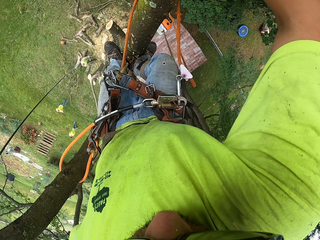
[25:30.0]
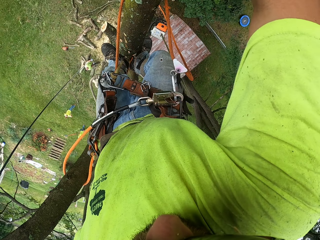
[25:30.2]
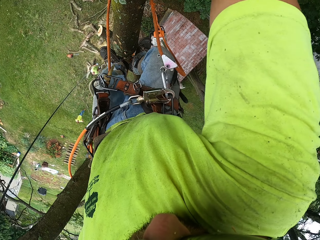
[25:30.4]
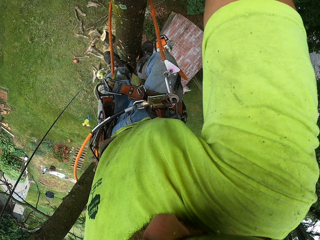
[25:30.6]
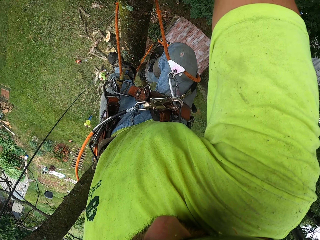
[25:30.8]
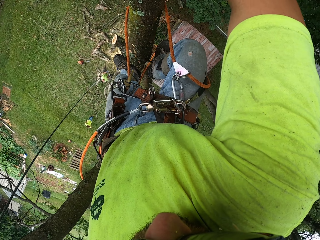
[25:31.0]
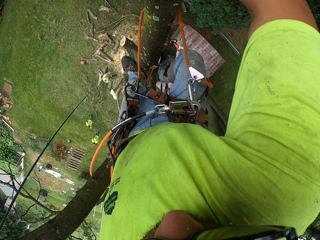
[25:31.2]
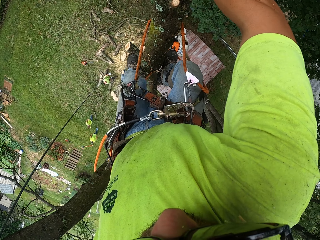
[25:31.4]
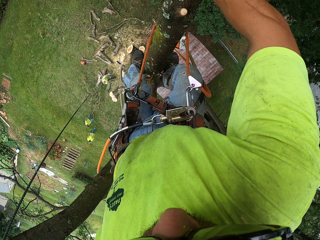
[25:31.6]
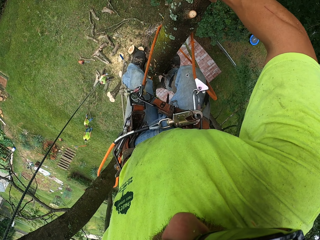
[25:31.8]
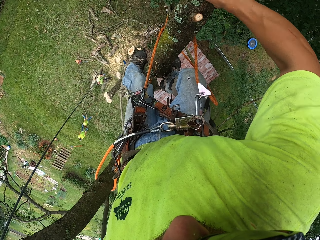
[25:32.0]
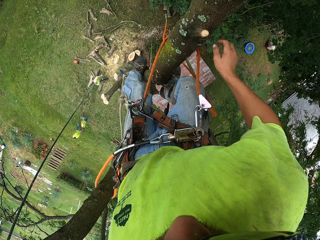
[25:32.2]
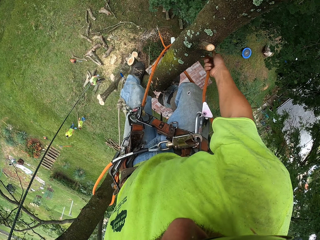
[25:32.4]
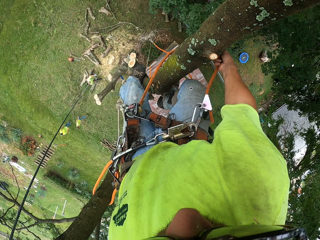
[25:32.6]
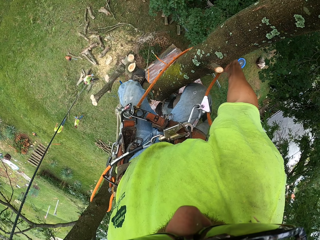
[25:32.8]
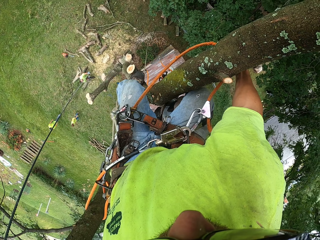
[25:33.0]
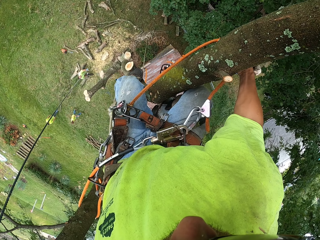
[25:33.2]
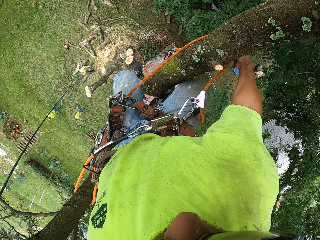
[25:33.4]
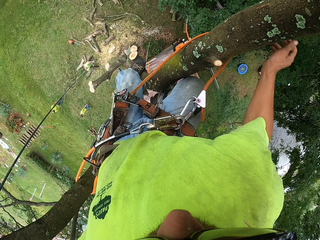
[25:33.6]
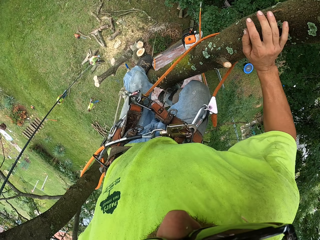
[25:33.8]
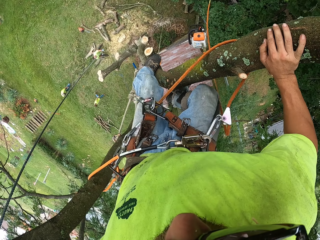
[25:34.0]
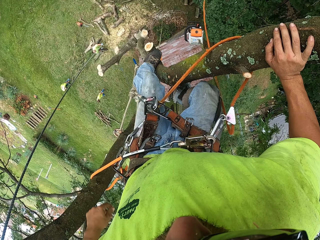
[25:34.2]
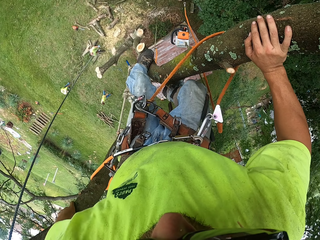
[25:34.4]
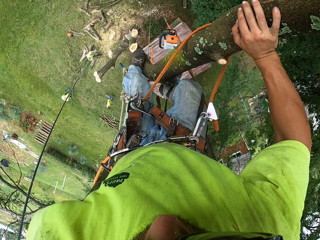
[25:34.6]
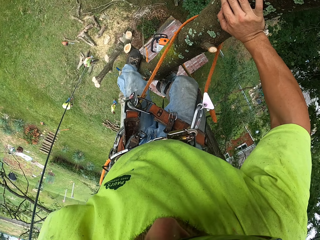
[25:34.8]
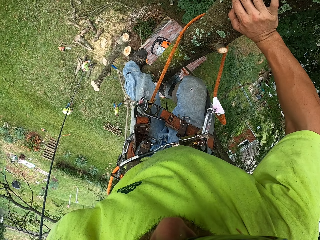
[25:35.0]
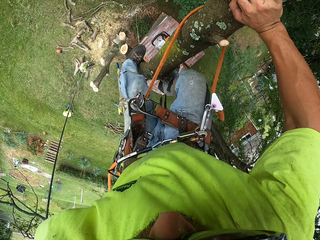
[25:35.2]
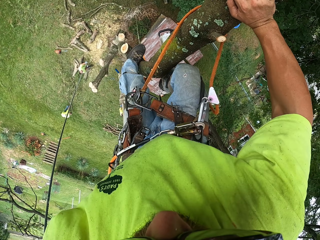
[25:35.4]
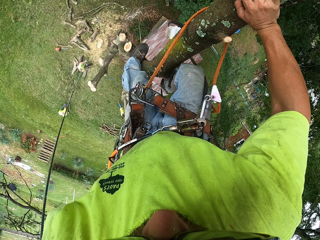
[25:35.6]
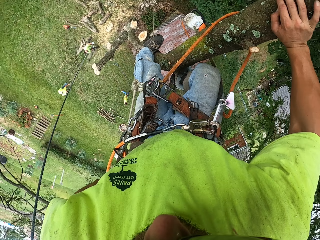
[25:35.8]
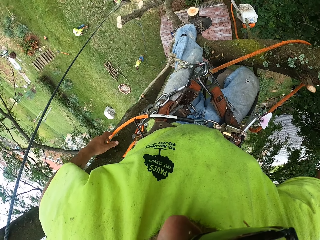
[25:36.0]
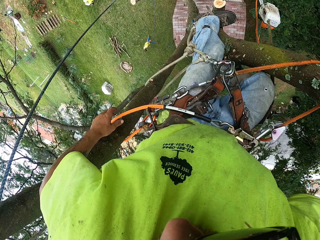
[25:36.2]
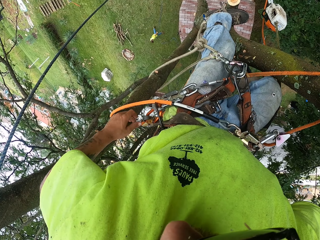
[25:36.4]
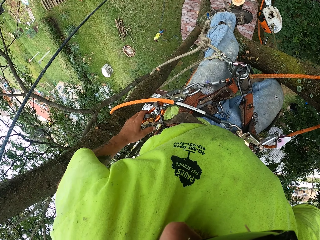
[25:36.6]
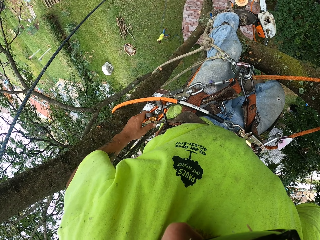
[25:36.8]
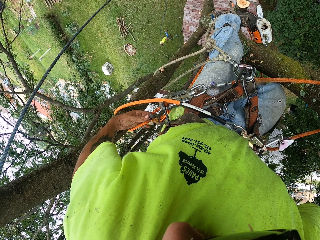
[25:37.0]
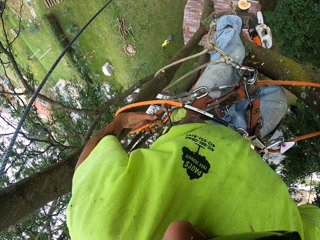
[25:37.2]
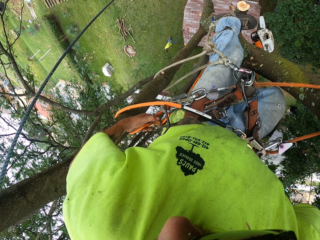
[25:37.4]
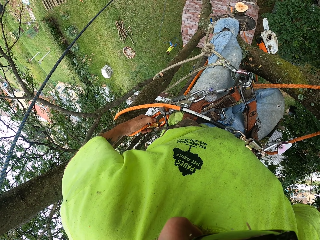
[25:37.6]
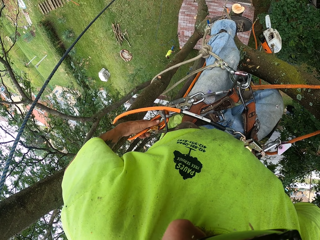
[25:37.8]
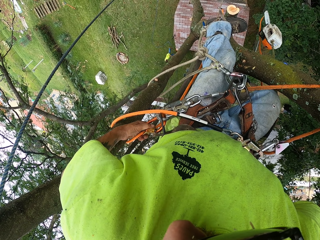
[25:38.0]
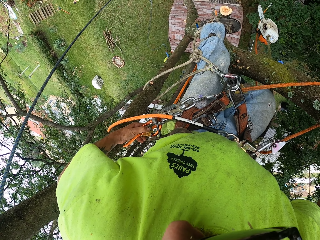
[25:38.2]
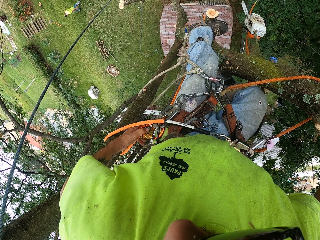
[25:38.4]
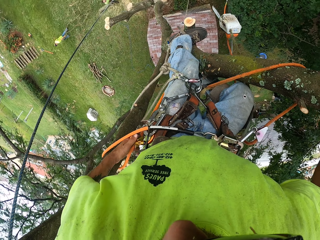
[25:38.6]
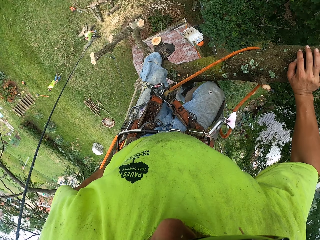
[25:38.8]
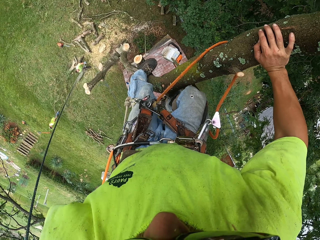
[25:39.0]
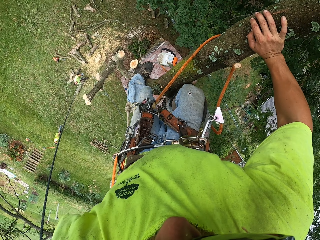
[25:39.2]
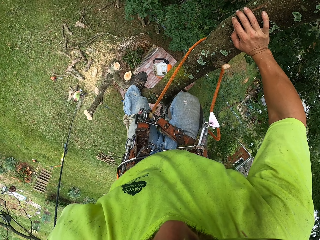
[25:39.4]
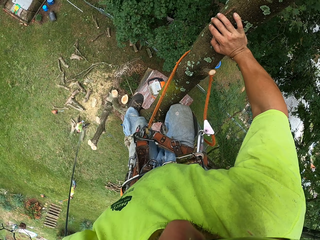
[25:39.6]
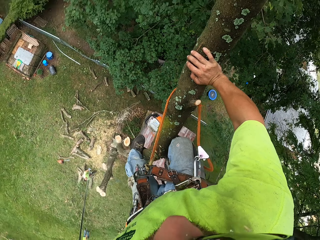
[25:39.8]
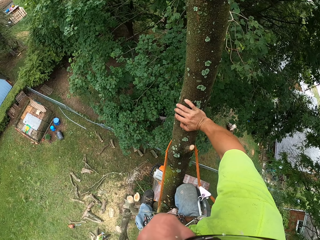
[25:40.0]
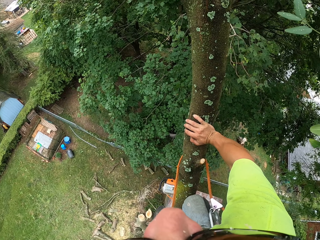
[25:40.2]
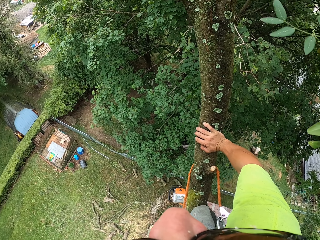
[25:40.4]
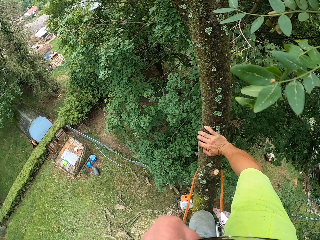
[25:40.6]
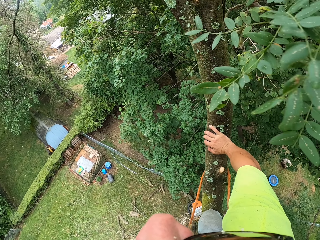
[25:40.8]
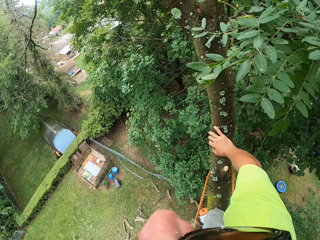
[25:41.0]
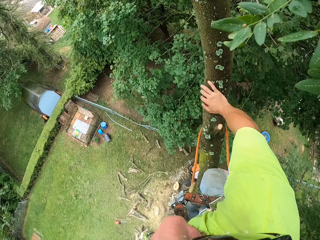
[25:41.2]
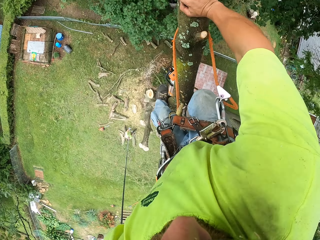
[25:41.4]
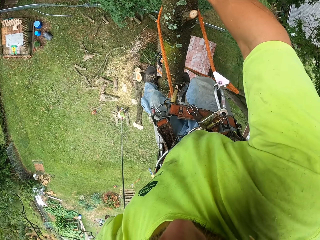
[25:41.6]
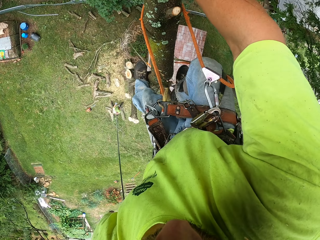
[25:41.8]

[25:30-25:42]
The camera wearer descends. He touches a latch on the hook rope round his waist with his left hand.

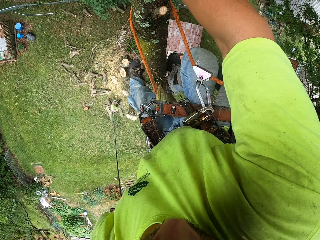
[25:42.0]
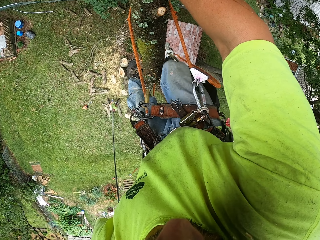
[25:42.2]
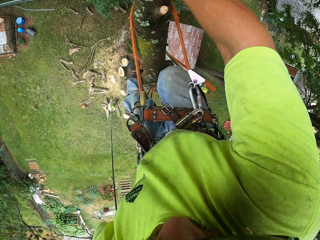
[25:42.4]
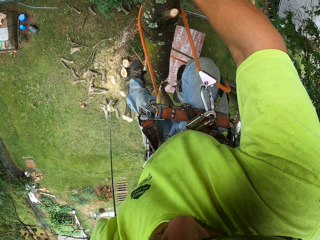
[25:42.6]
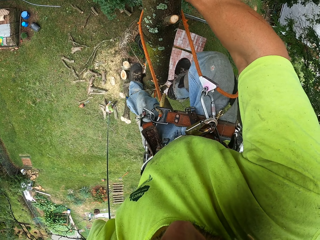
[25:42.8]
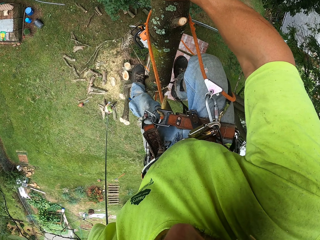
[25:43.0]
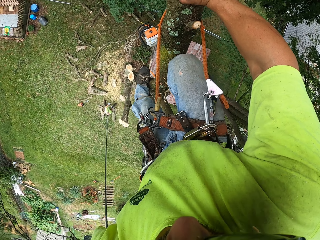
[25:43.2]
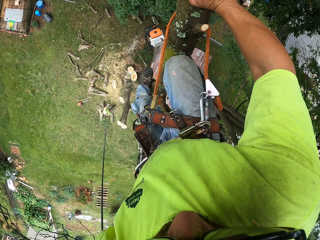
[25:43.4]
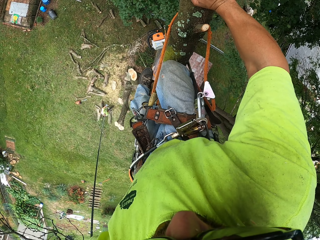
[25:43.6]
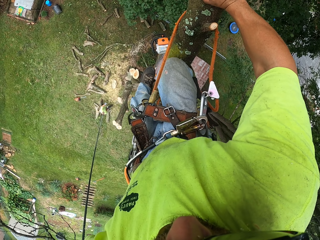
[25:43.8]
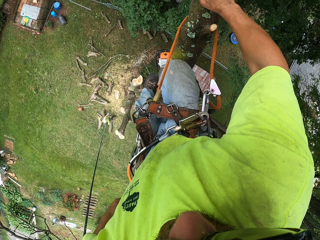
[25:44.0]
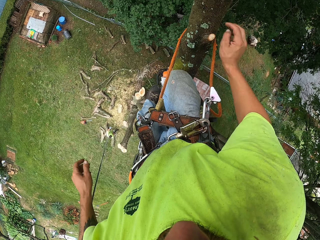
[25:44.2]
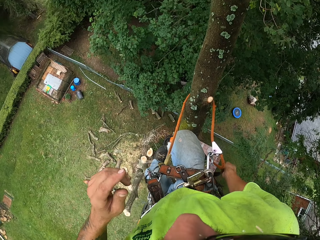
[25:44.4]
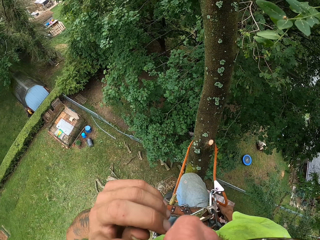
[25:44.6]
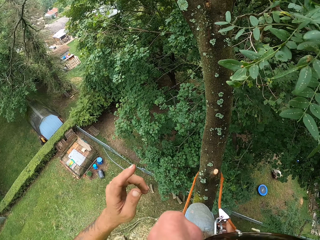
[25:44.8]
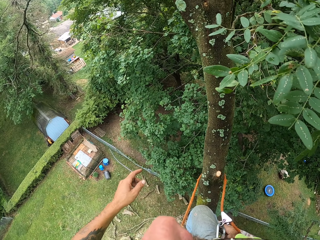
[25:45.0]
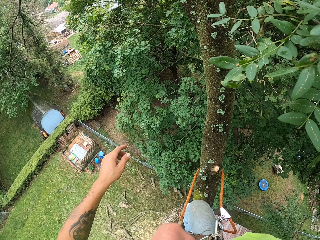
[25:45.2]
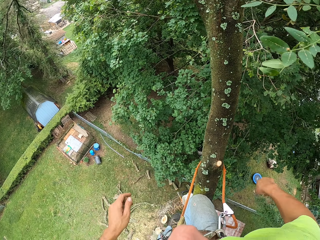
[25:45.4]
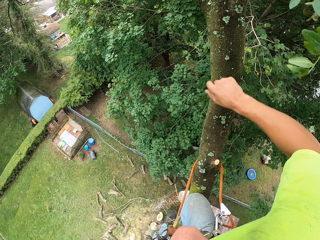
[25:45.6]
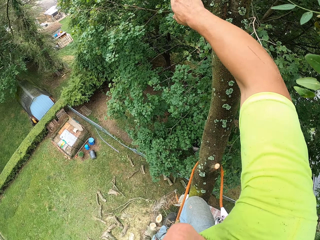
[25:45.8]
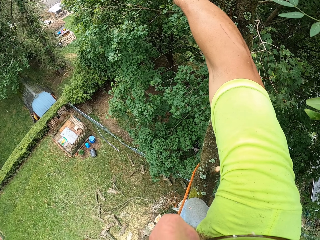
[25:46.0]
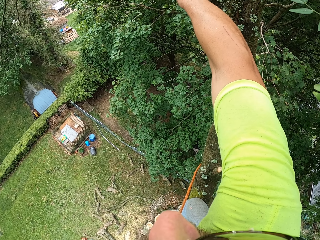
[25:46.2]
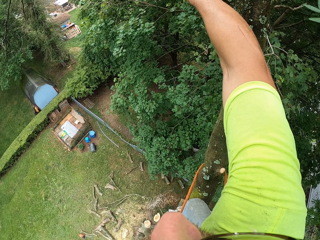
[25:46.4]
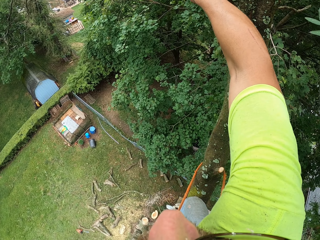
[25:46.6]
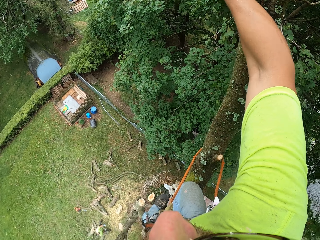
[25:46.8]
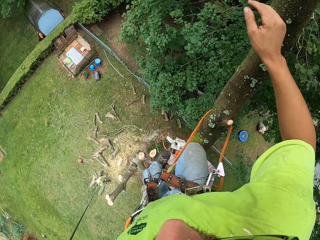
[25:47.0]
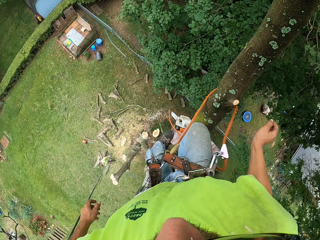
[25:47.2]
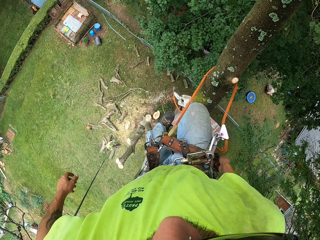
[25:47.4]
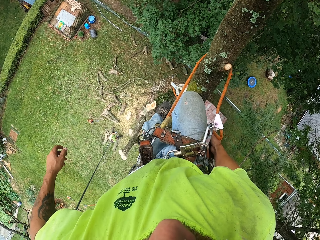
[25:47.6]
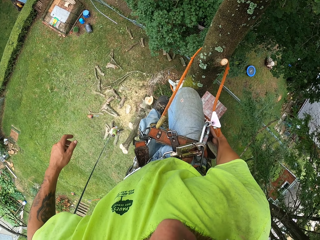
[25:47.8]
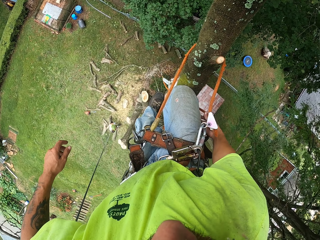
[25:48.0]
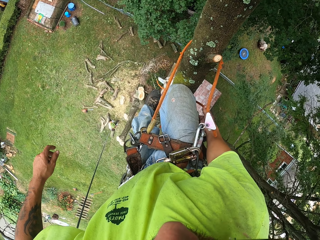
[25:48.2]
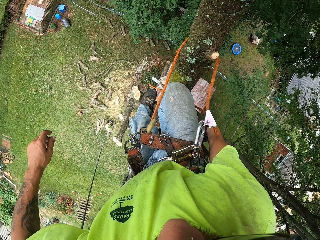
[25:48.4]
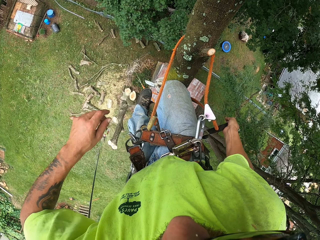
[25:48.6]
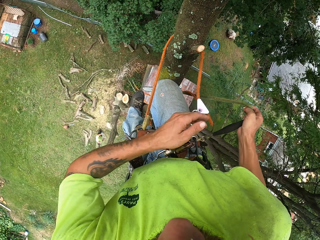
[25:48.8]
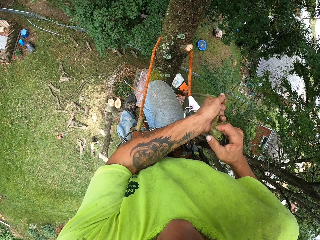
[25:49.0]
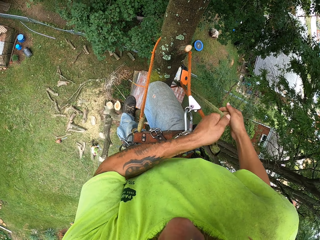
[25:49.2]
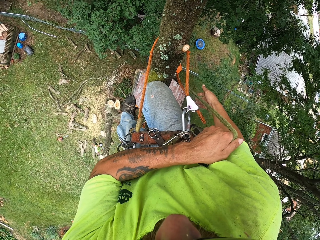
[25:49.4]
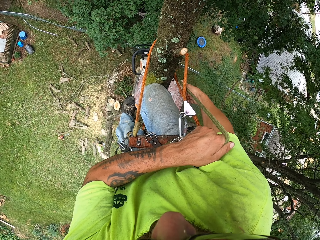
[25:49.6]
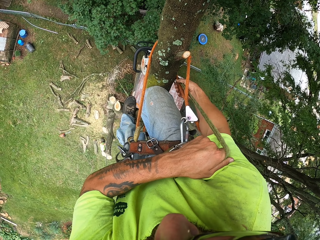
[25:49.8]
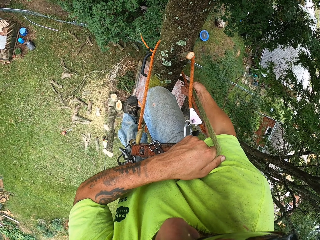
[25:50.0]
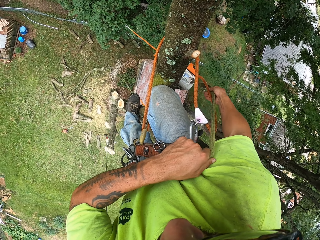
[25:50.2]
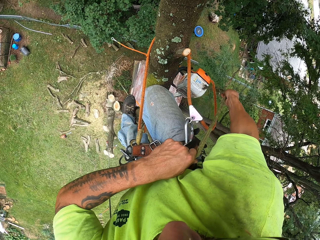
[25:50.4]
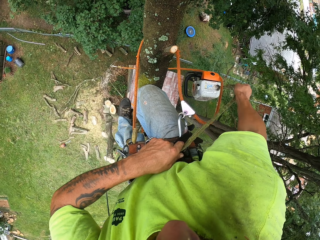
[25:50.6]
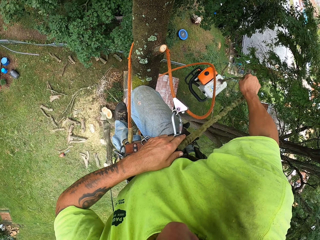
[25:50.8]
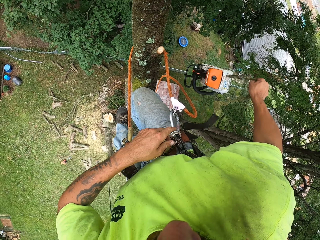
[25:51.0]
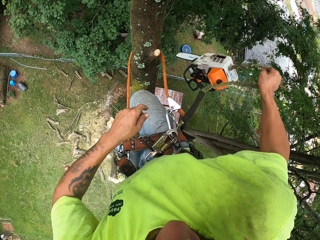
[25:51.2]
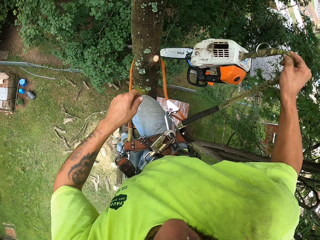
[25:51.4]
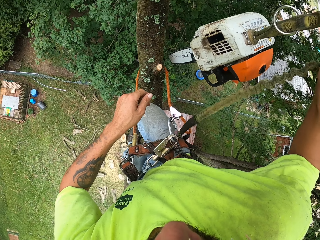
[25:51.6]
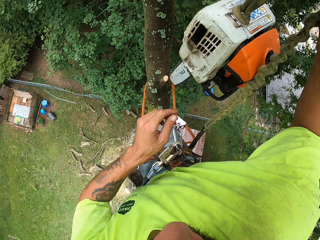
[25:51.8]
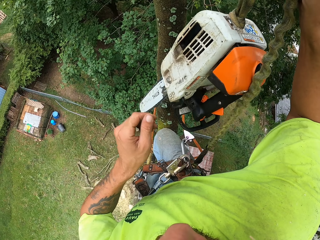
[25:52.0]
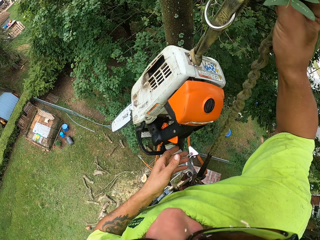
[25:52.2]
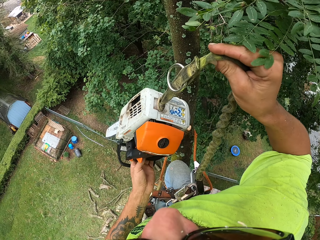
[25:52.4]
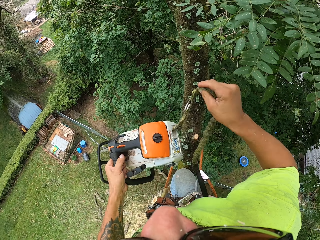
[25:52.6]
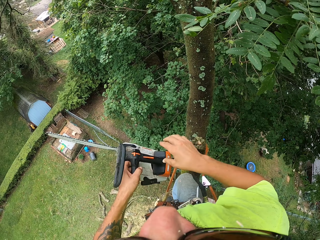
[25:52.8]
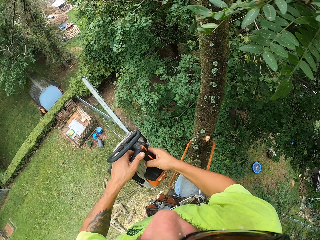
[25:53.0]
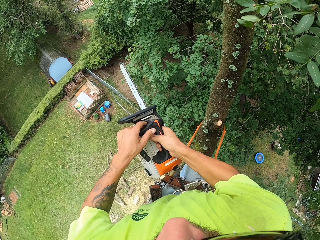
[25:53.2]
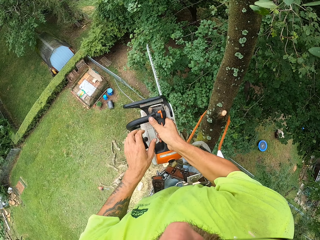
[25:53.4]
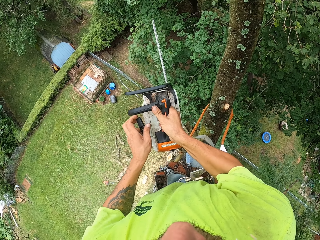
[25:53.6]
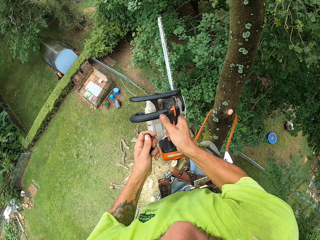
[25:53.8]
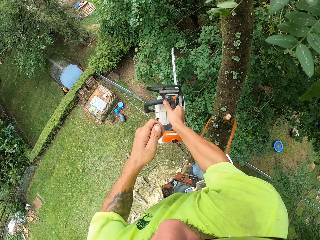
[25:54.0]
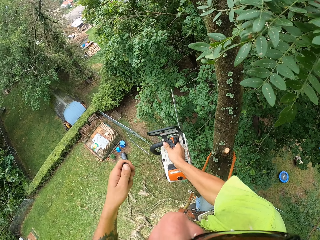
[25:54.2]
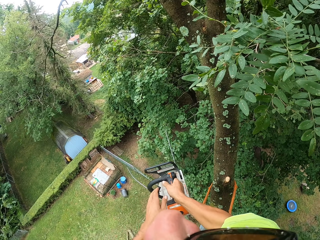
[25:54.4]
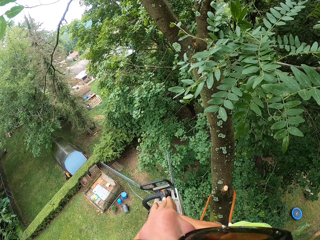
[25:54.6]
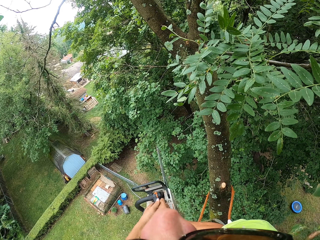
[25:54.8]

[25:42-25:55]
The camera wearer pulls a chainsaw by the cord with his right hand. He pulls the chainsaw by the cord with both his hands. He holds a rope. He lifts the chain machine. He holds the chainsaw with his right hand. He pulls the pull start cord on the chainsaw with his left hand. He passes the chainsaw from his right hand to his left hand.
